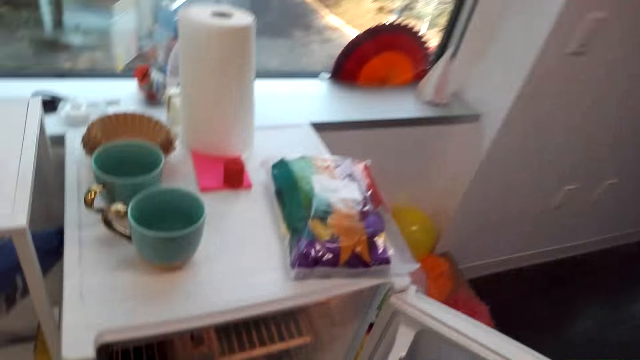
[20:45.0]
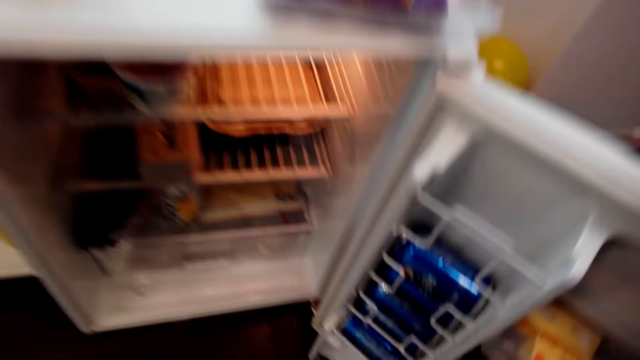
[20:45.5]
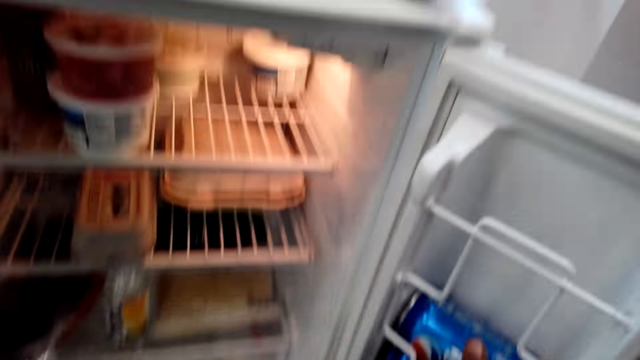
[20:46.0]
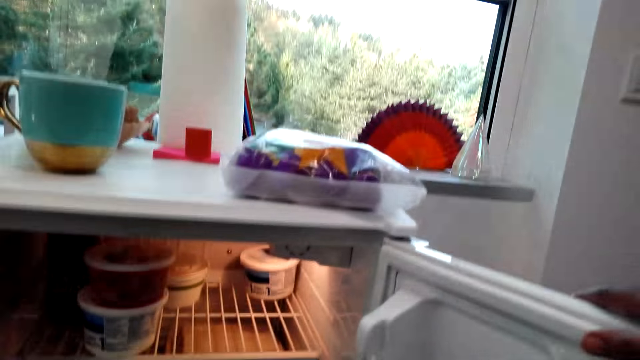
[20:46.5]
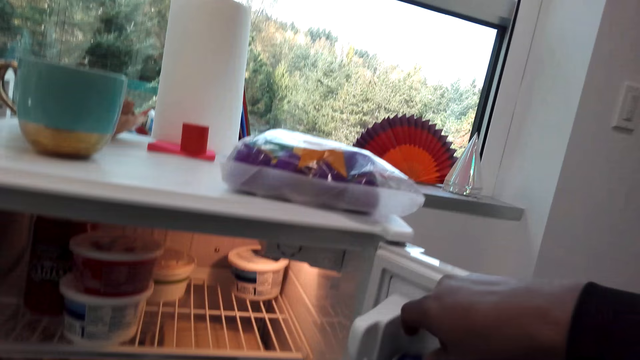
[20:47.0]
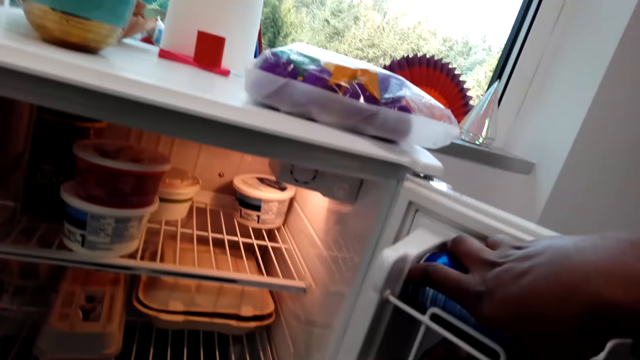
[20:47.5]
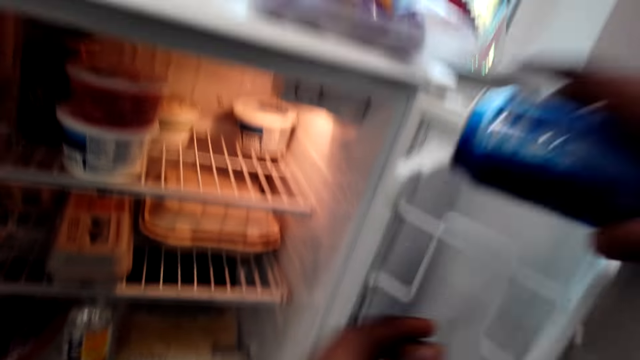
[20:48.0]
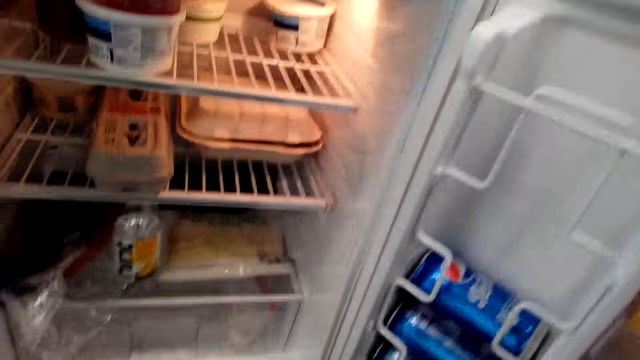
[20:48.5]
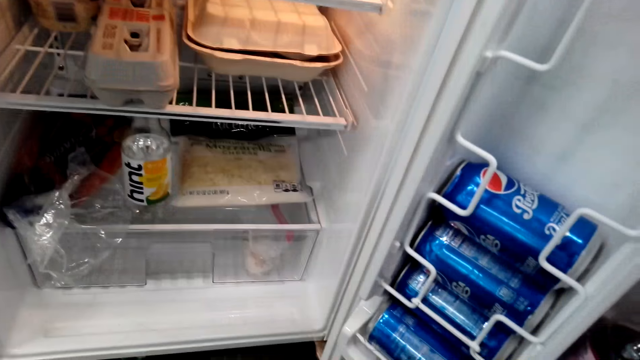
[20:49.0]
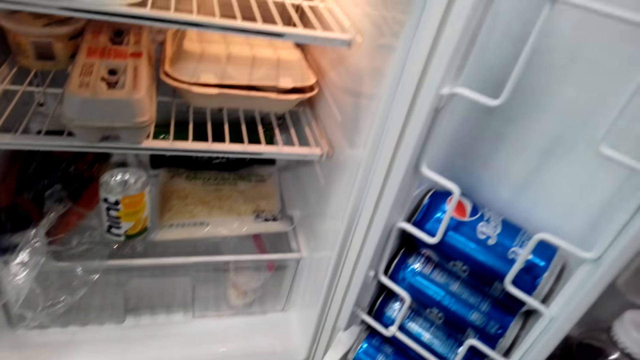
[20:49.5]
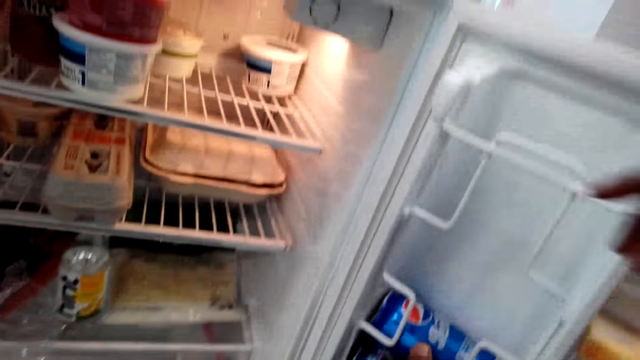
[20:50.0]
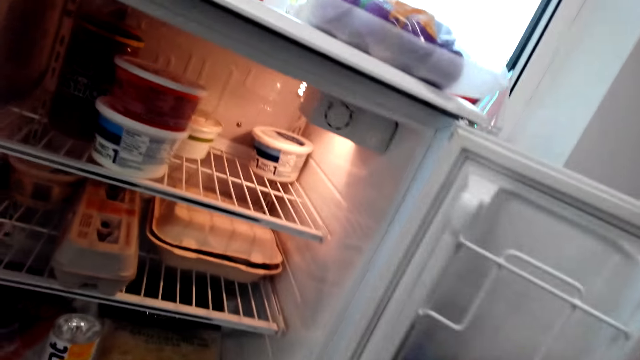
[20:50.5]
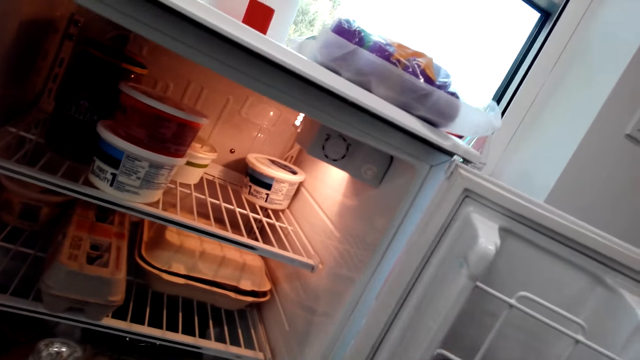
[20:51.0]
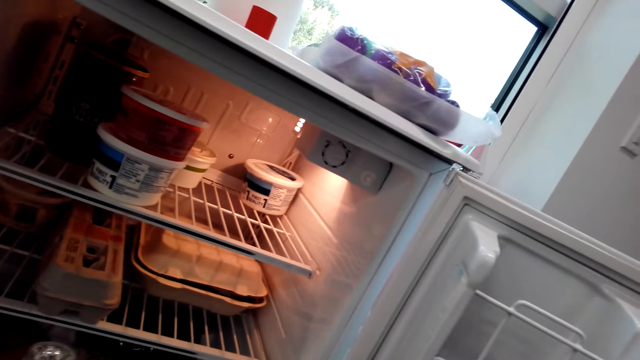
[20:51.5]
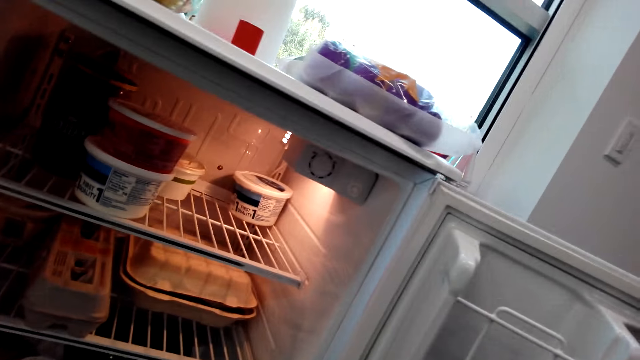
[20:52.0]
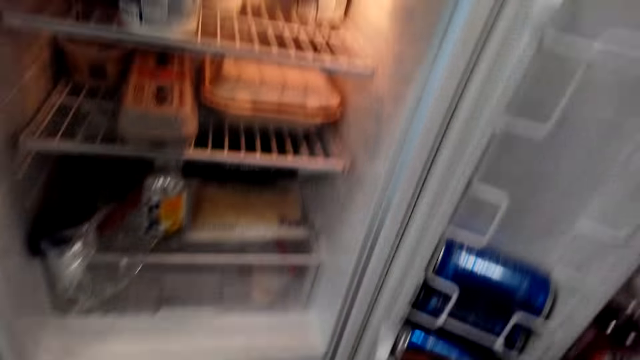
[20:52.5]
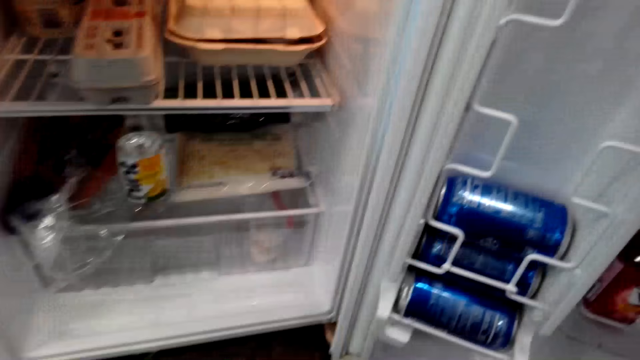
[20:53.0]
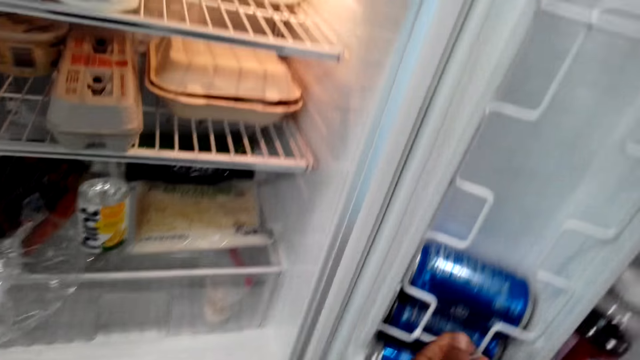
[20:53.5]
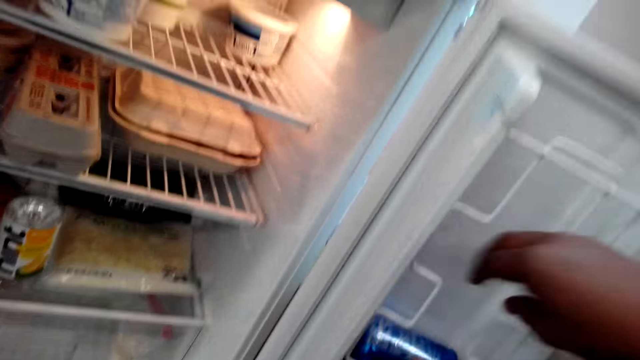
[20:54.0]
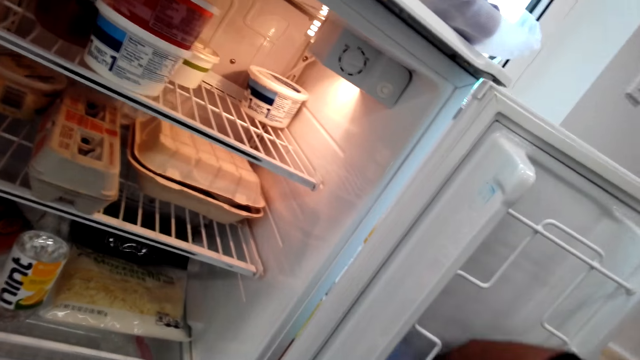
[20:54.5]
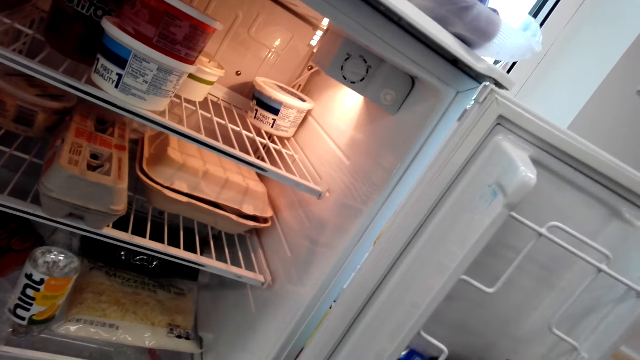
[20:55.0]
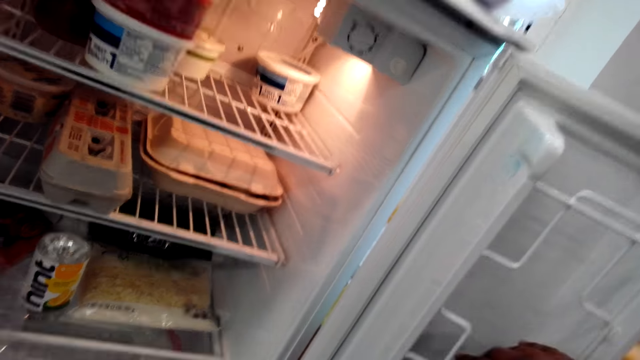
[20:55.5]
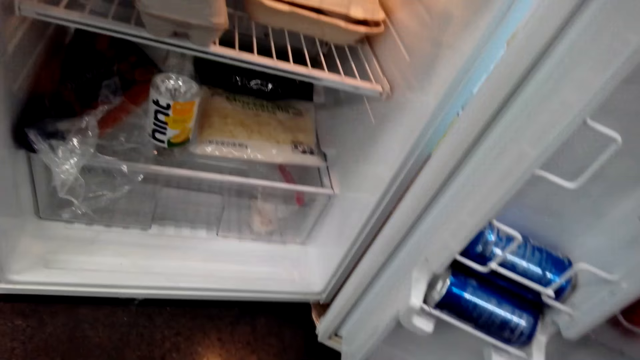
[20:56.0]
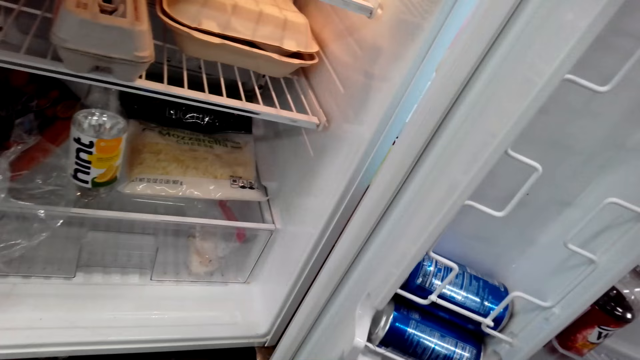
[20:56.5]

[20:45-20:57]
The camera wearer takes the soda with the left hand. They take the soda with the right hand.

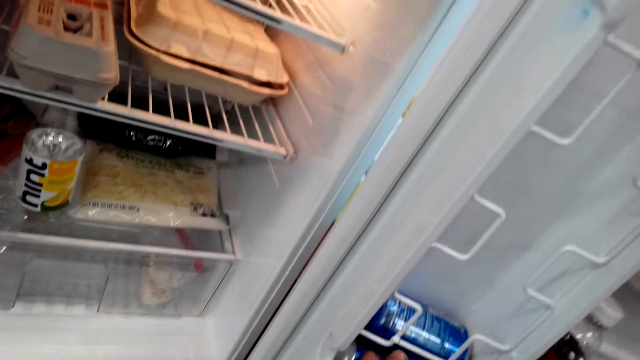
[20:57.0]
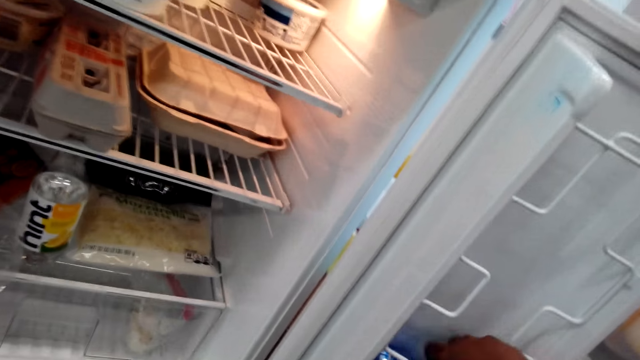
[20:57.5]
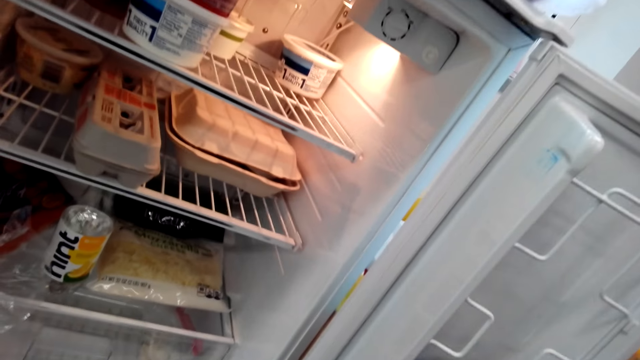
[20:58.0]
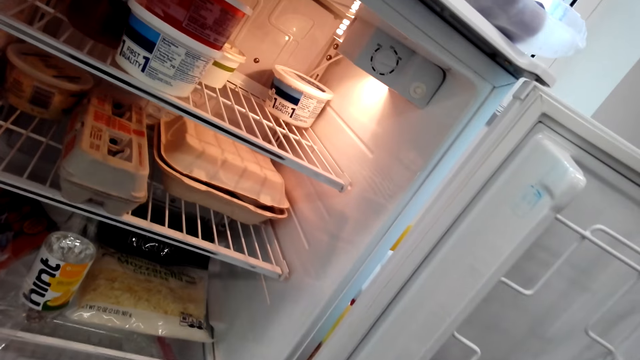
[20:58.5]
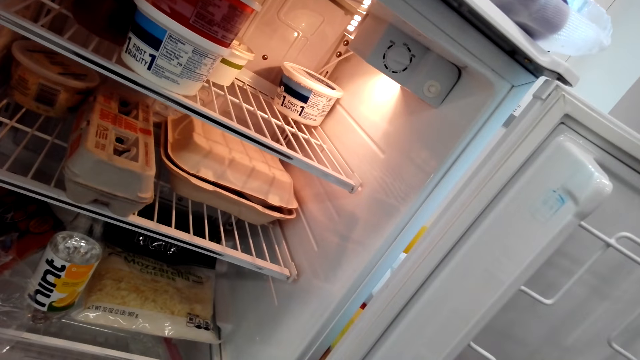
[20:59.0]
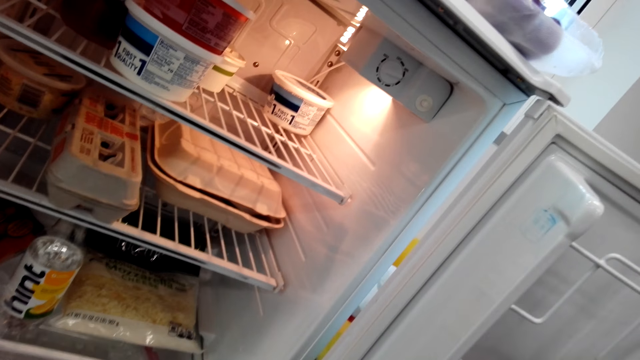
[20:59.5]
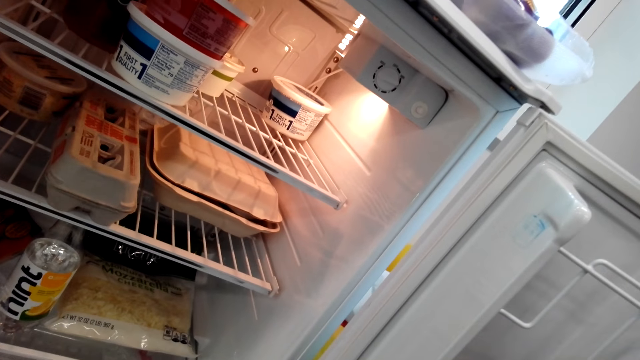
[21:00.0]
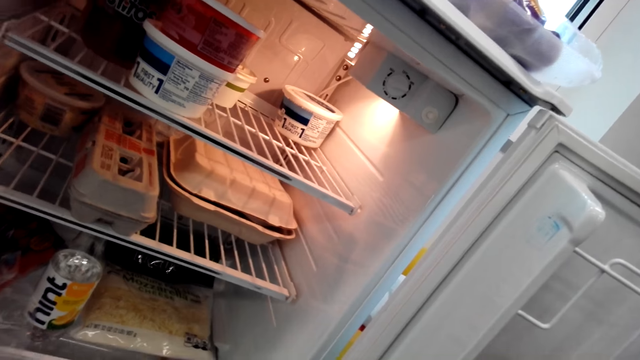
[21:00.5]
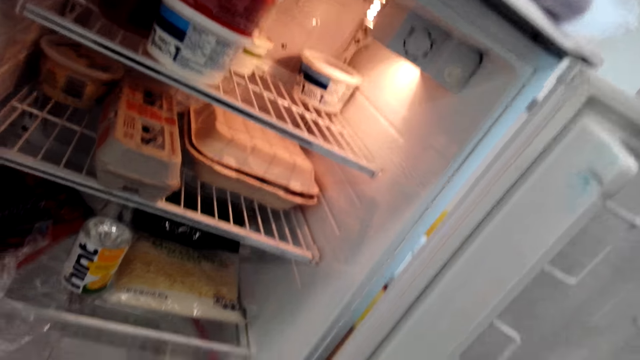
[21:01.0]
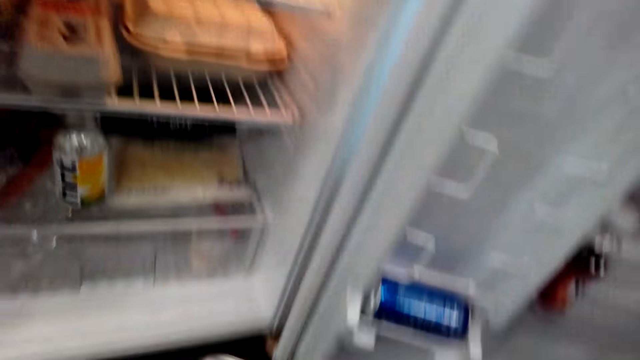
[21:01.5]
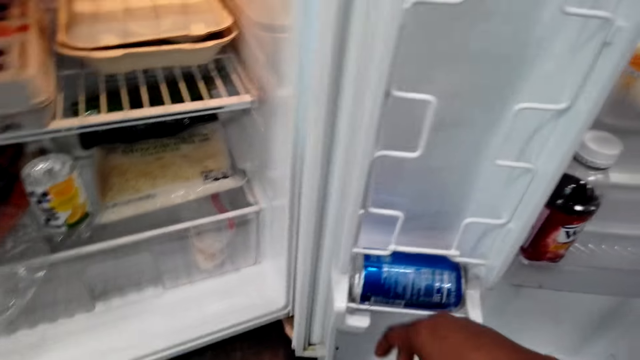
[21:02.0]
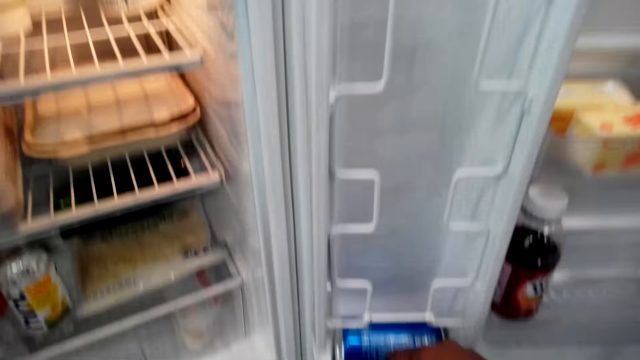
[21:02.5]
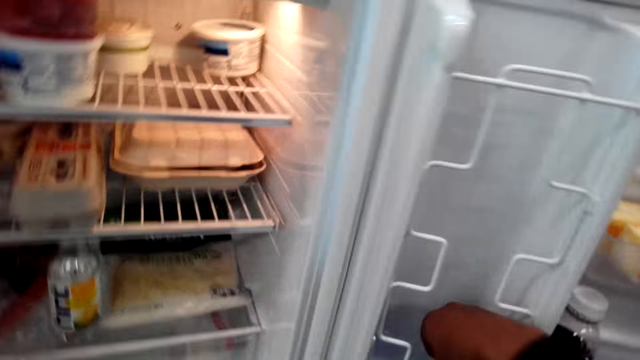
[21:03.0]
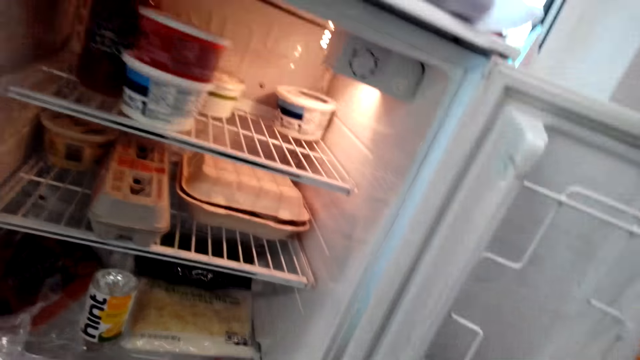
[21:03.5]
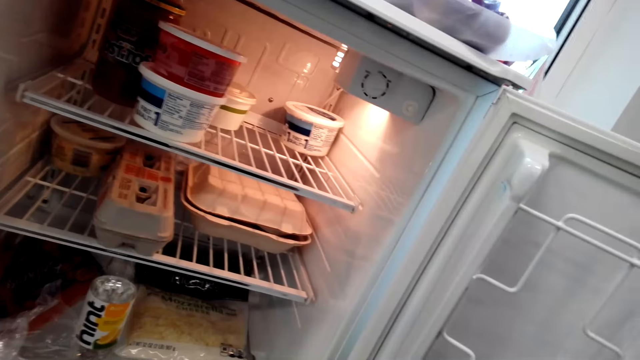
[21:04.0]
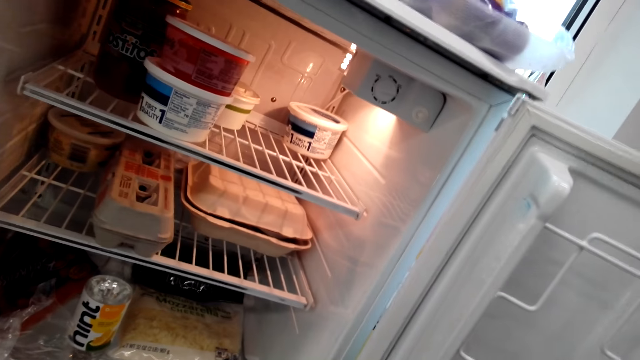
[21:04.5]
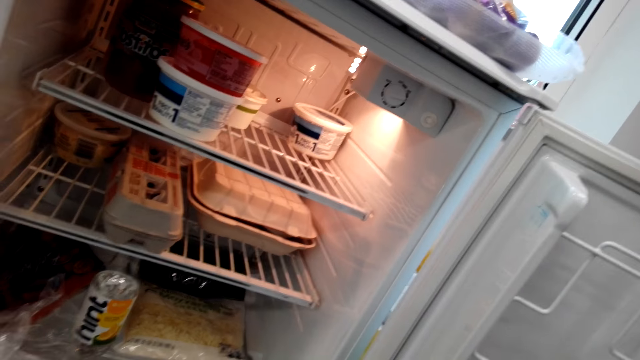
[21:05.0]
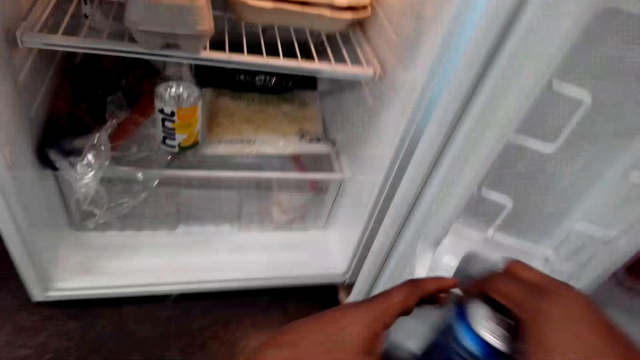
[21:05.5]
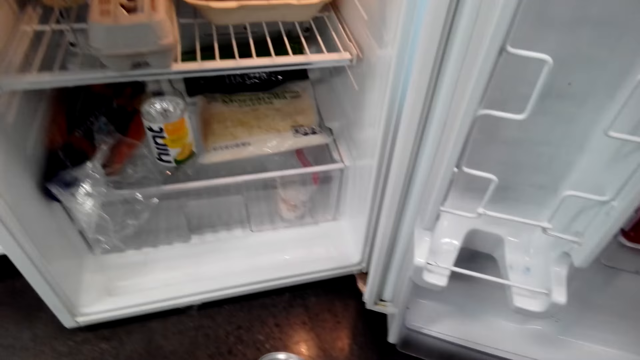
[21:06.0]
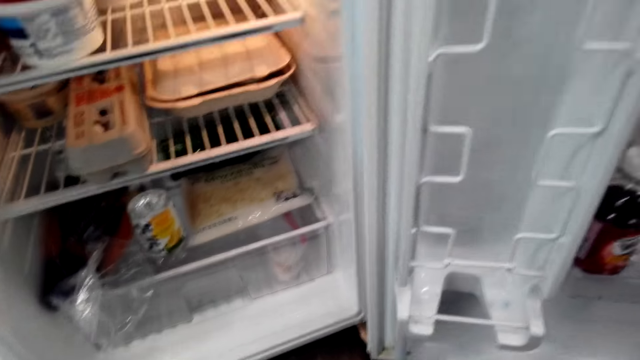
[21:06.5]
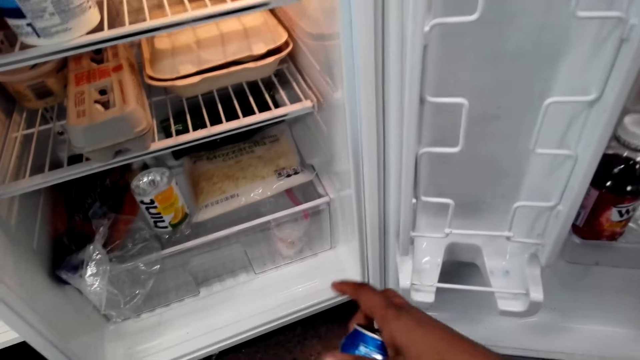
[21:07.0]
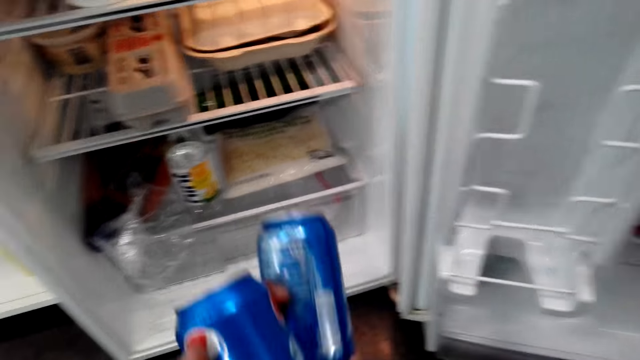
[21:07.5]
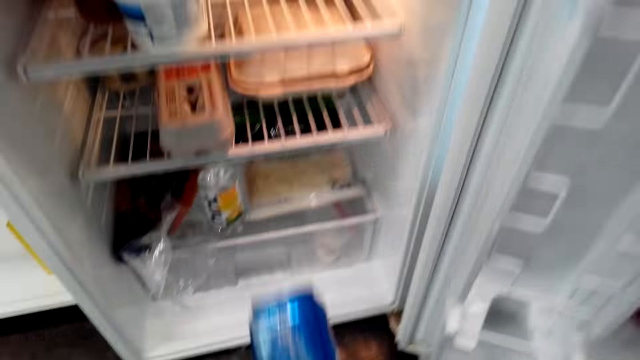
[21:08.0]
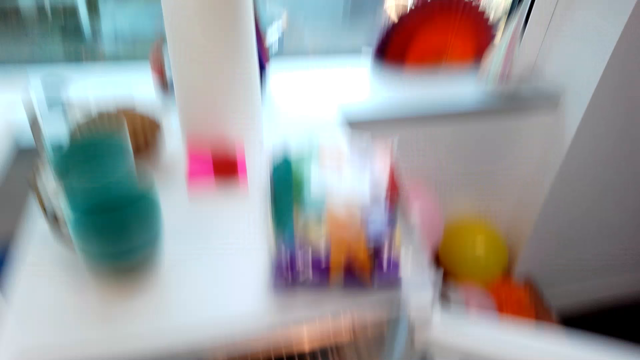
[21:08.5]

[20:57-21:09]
The camera wearer moves the soda can to the left hand.
